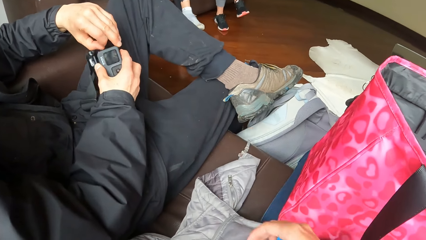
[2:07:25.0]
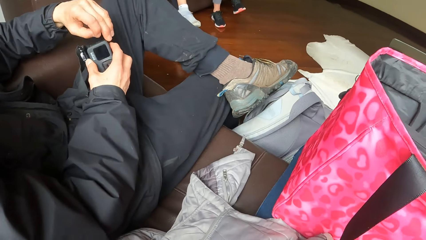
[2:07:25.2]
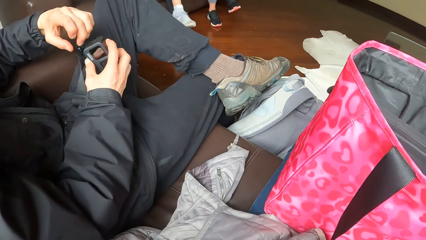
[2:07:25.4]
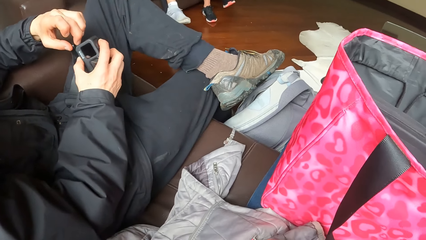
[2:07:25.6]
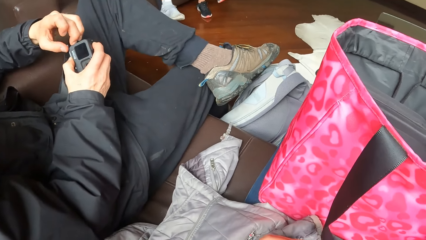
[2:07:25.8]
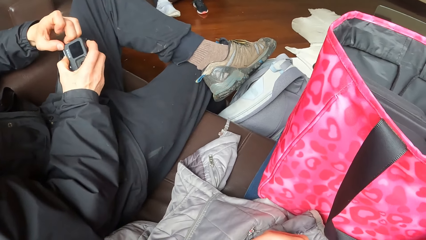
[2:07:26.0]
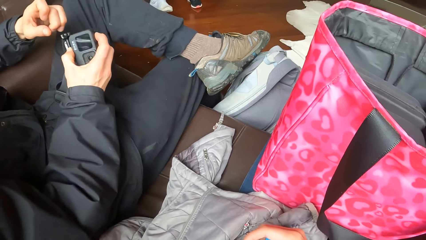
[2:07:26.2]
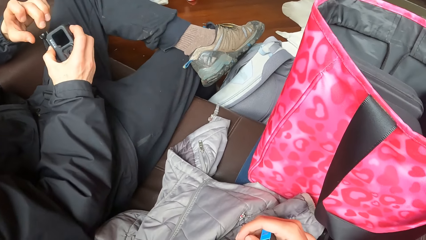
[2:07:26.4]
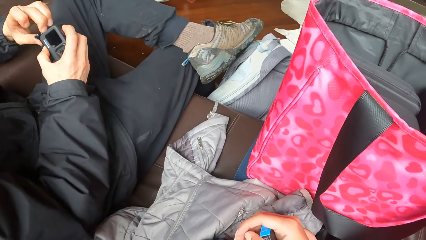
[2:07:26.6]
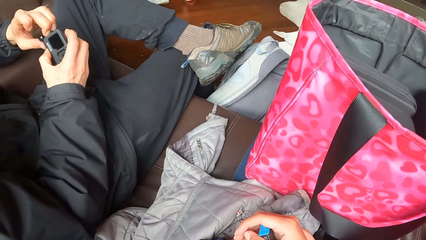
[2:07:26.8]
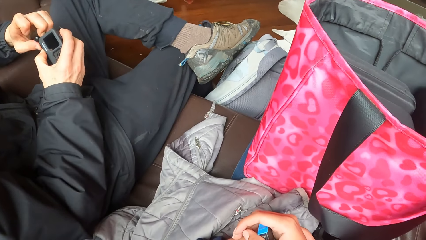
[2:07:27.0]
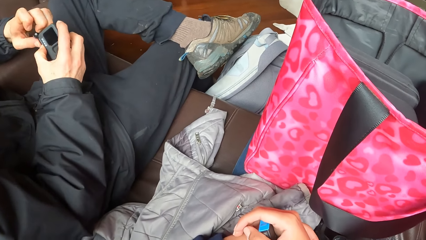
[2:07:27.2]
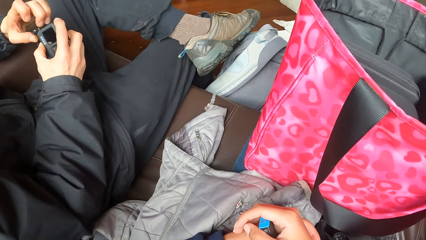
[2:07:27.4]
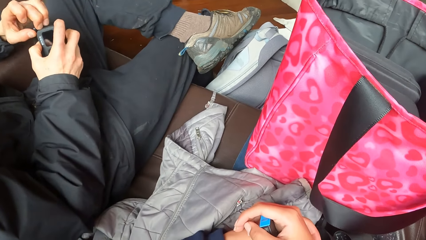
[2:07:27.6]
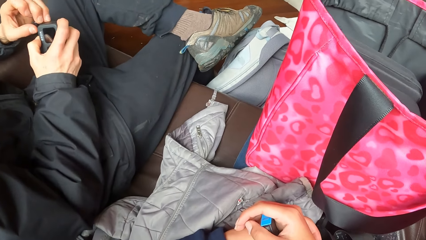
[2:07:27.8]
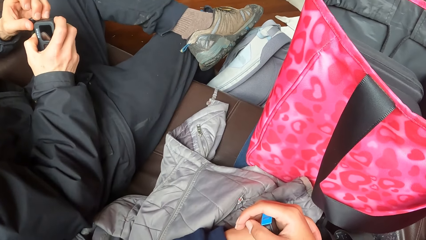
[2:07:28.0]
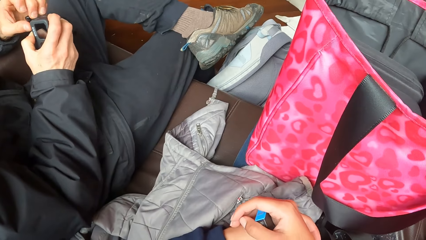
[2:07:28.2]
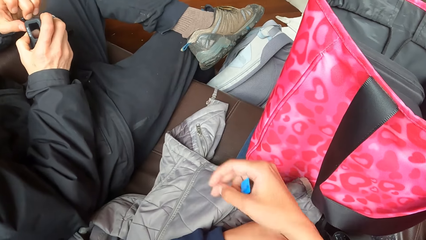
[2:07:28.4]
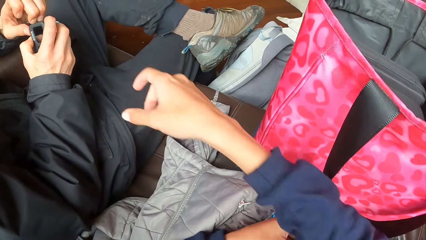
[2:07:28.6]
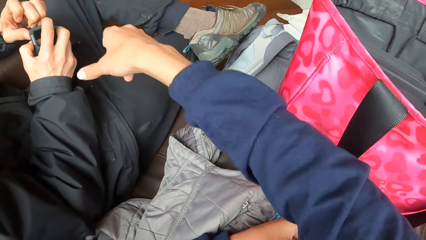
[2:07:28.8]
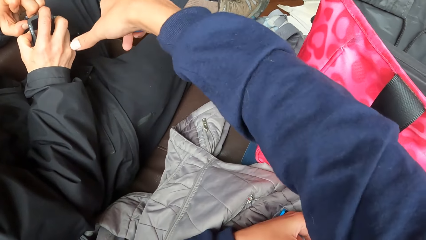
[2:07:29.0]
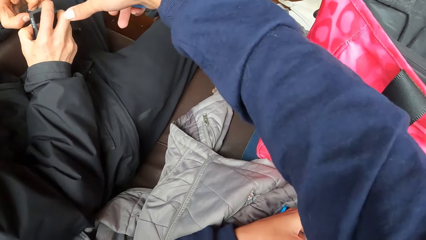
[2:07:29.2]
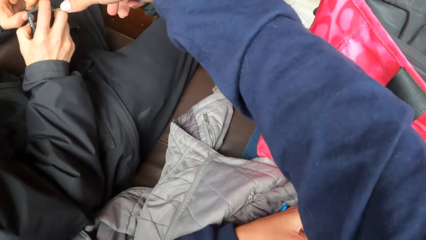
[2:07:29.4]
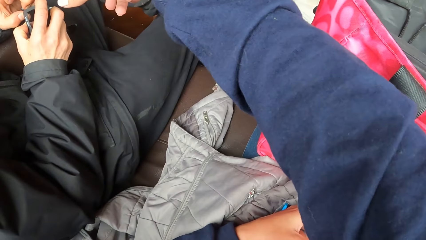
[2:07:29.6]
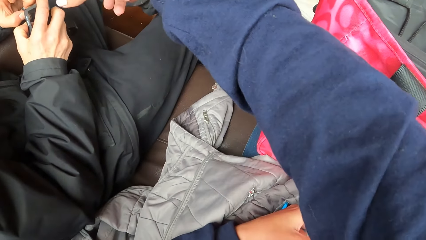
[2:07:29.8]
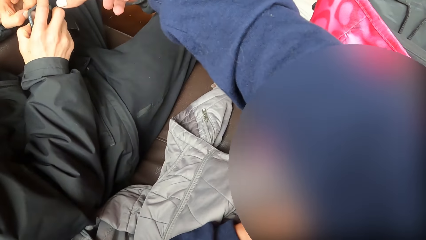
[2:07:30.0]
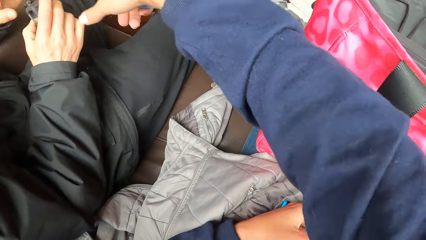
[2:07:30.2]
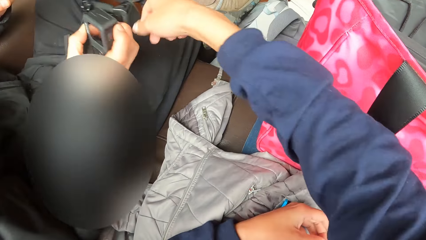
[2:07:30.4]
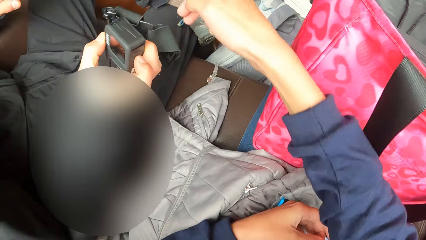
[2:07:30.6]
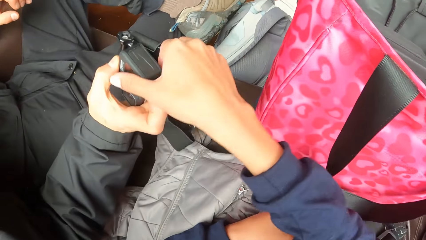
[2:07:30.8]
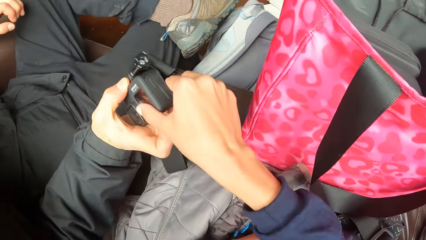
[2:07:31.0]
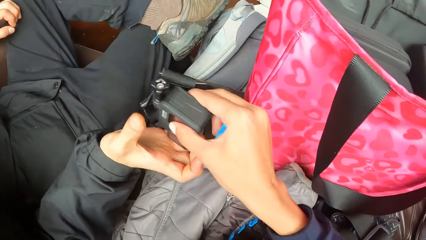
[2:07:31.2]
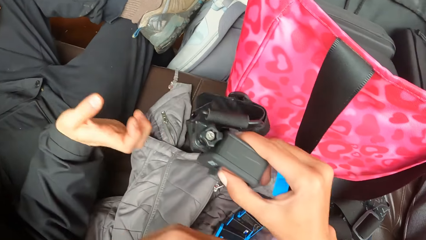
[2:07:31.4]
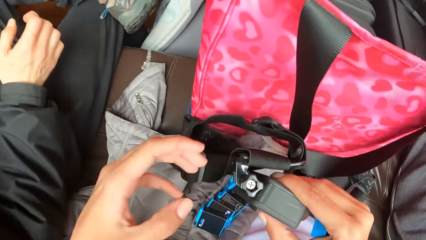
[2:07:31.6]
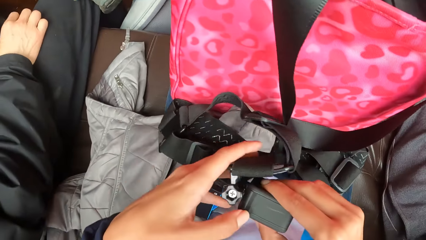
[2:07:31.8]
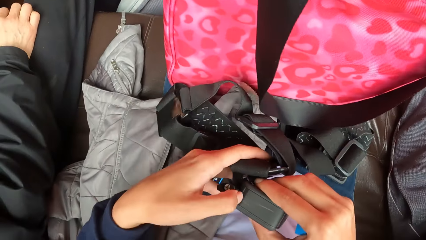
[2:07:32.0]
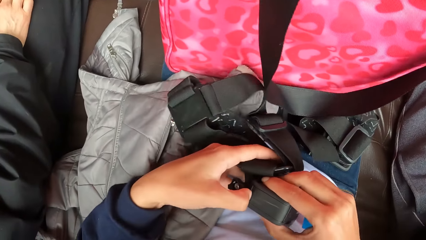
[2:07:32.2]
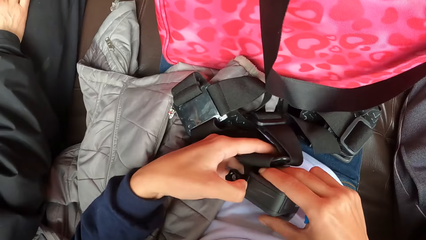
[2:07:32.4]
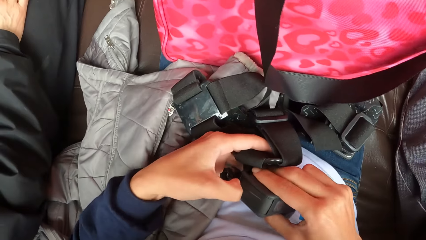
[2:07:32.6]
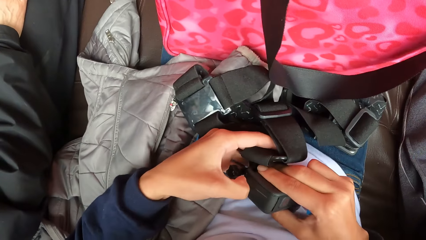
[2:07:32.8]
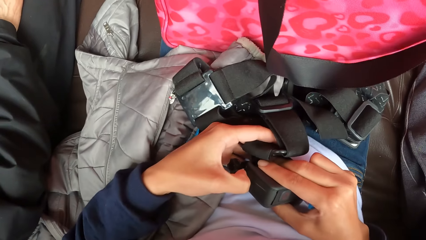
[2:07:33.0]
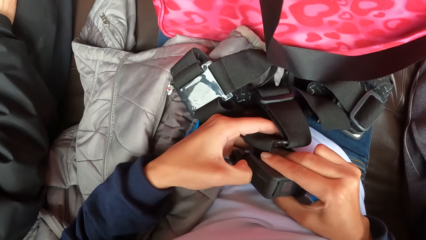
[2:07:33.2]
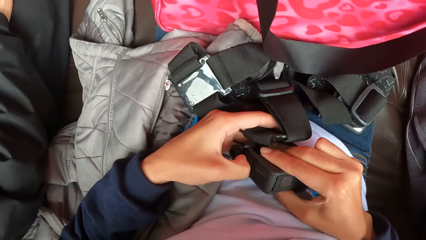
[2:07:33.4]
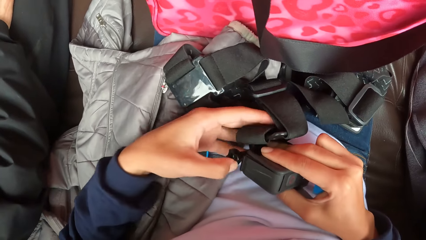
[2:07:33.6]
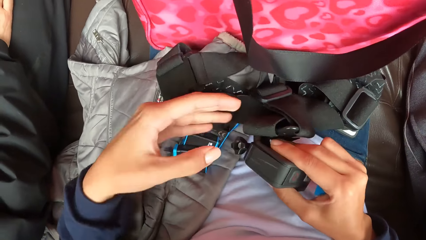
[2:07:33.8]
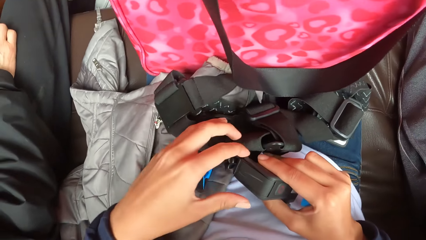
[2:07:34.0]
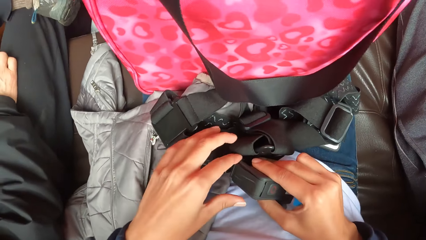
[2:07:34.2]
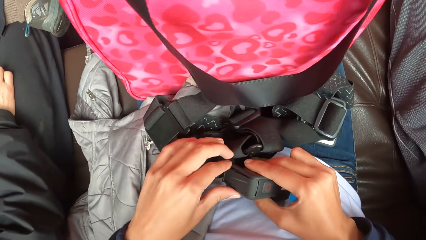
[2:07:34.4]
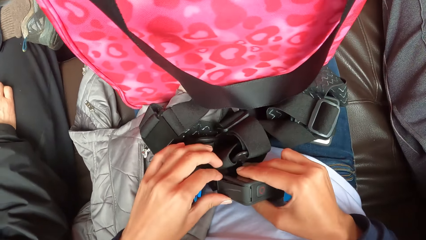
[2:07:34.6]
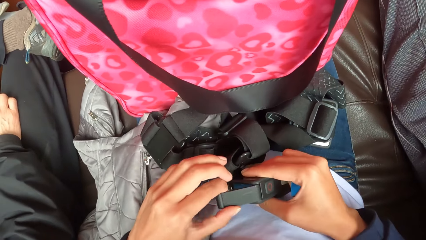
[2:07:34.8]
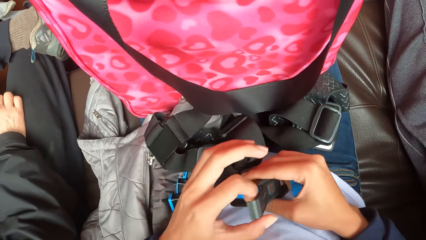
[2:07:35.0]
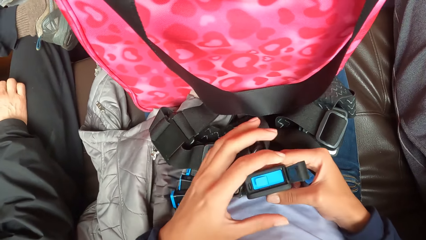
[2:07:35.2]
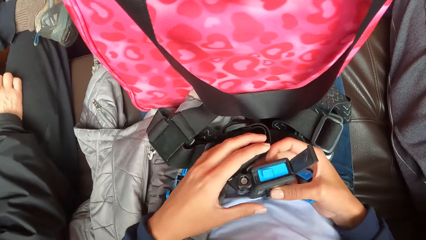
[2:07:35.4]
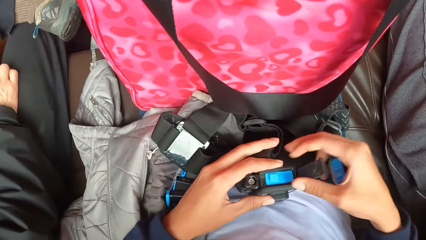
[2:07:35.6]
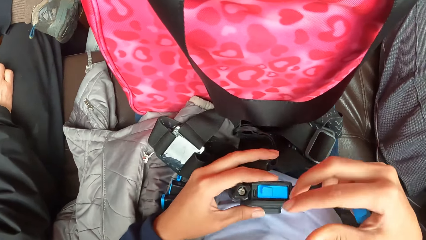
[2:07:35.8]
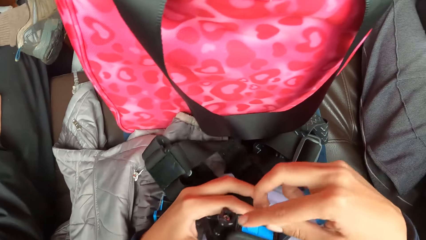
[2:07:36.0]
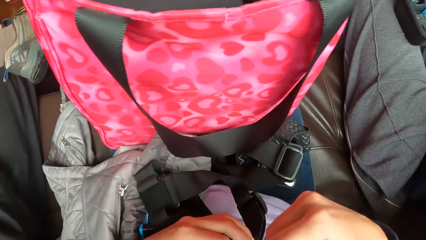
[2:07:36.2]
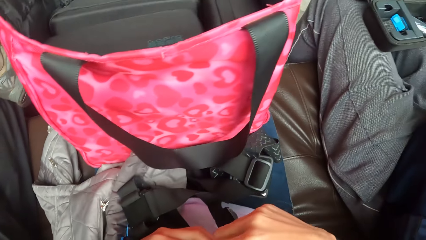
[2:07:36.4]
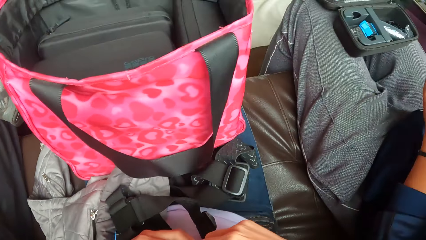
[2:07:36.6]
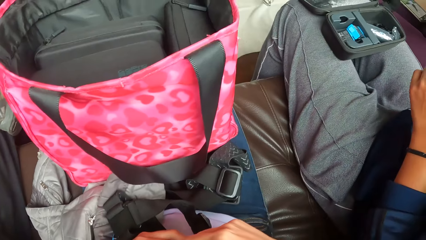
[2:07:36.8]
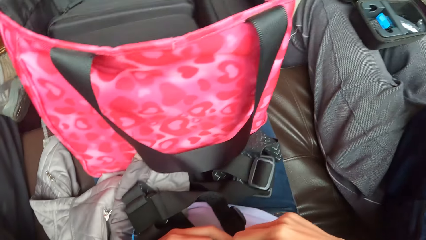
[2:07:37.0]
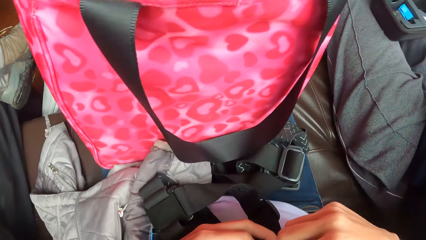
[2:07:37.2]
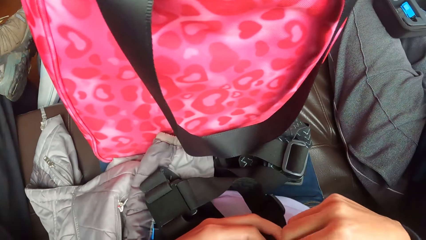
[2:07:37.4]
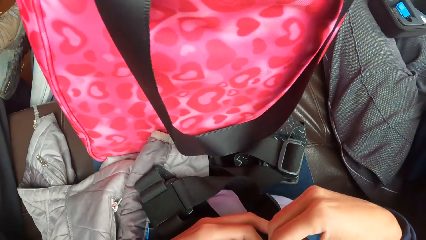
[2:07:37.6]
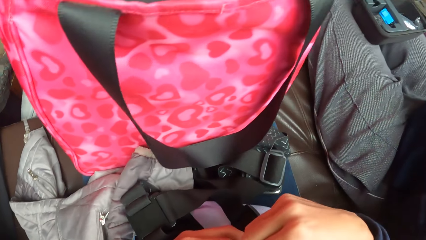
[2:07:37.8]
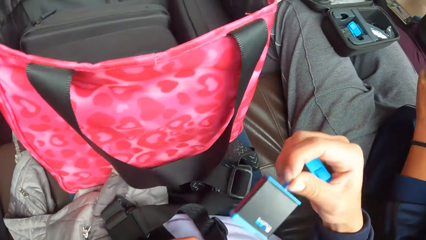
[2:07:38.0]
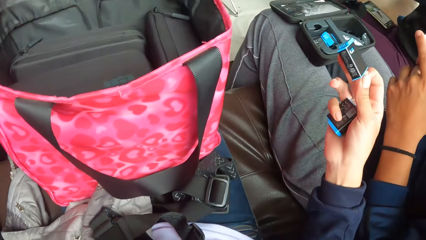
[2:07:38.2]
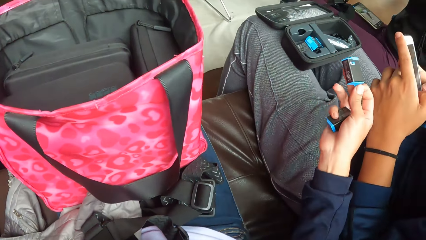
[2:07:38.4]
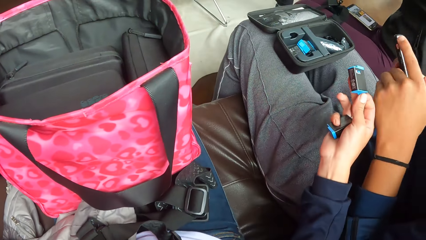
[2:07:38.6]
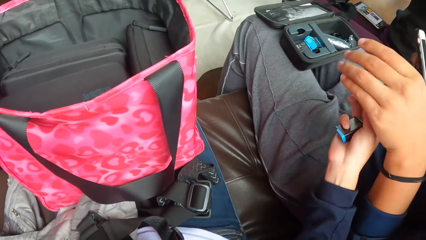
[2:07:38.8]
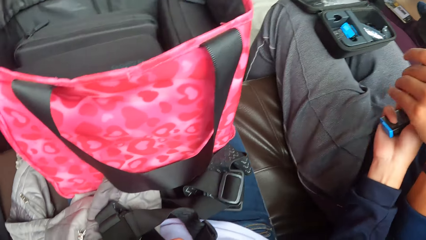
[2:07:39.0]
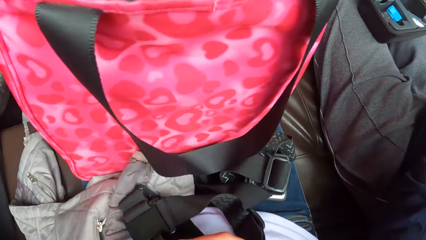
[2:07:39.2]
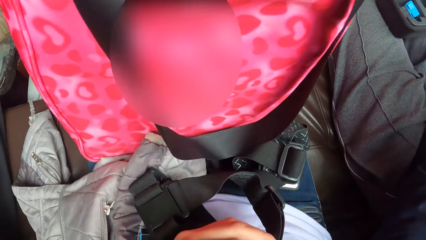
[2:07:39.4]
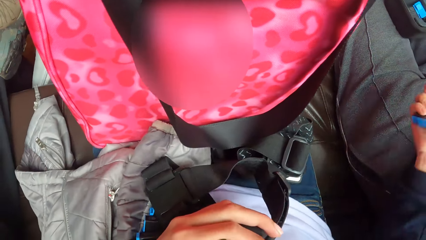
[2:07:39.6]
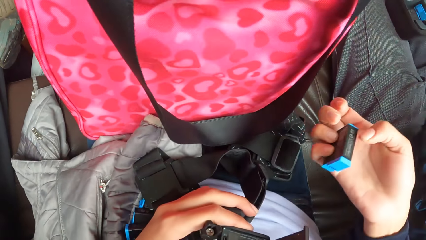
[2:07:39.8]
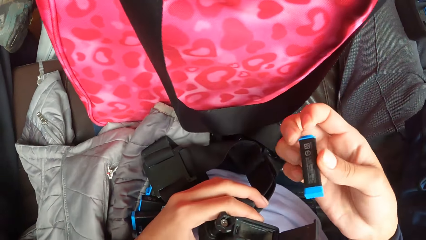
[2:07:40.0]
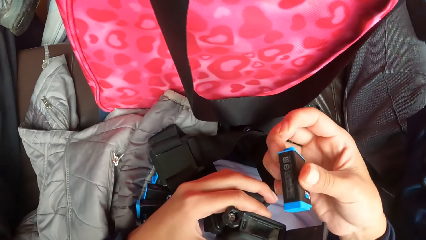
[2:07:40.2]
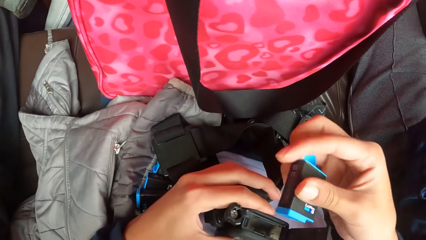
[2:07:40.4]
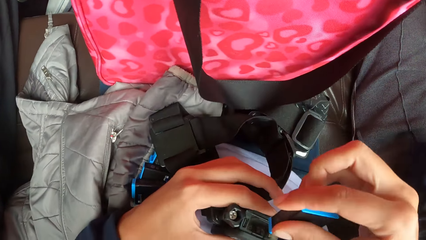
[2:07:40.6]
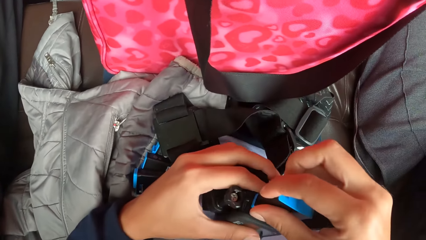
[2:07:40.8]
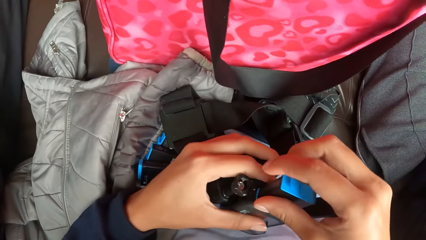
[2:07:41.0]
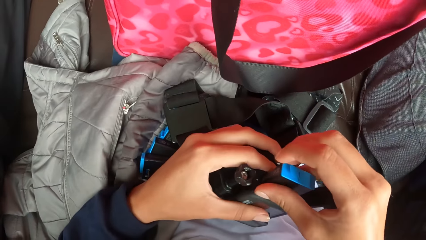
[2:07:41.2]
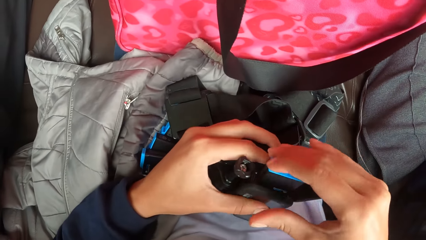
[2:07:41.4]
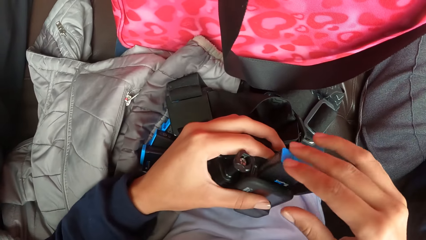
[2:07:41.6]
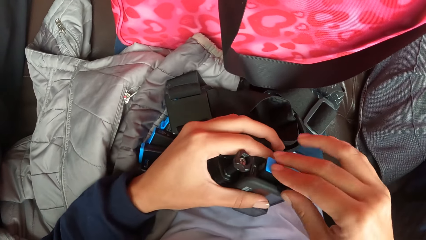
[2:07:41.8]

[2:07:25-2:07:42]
A man touches a camera in hand. The camera wearer collects the camera from the man's right hand with her right hand. She opens the lid of the camera on her thigh with her left hand. She passes the camera from her right hand to her left hand. She removes a battery from the camera in her left hand with her right hand. A woman collects the battery in the camera wearer's right hand with her left hand. The camera wearer takes a battery from the woman. She puts the battery in her right hand into the camera in her left hand.
